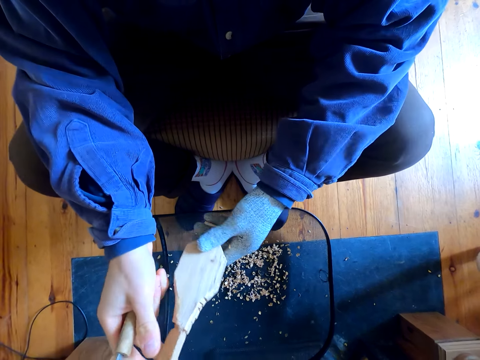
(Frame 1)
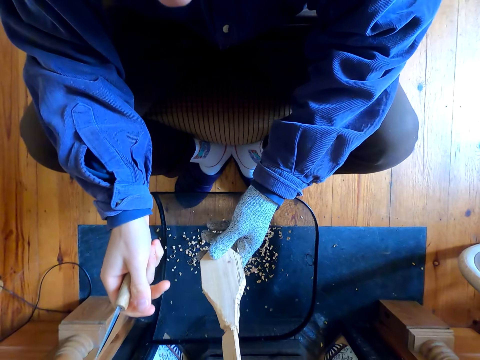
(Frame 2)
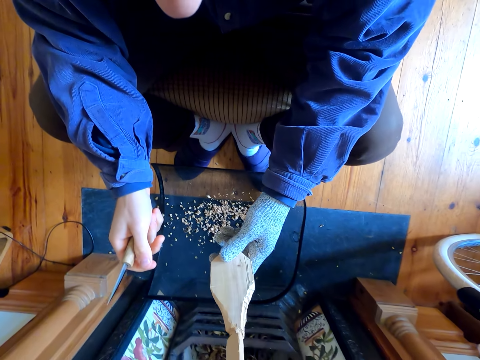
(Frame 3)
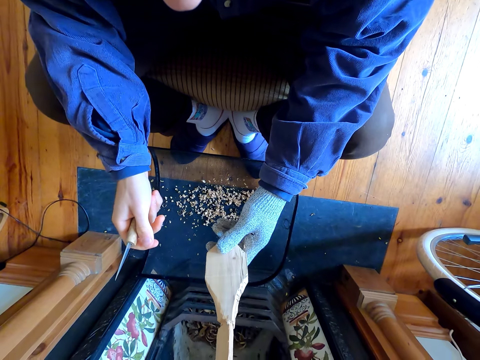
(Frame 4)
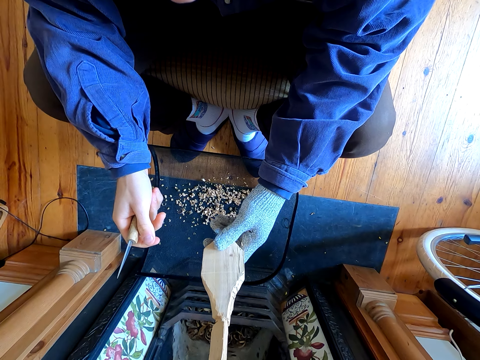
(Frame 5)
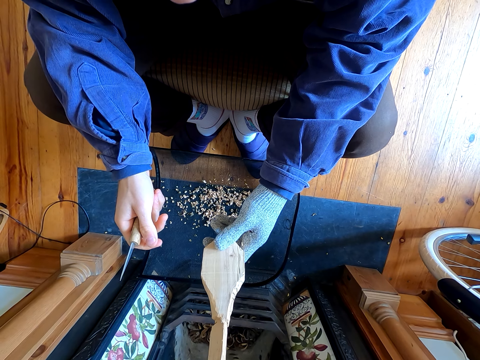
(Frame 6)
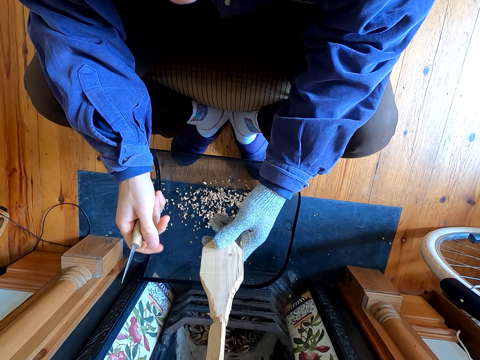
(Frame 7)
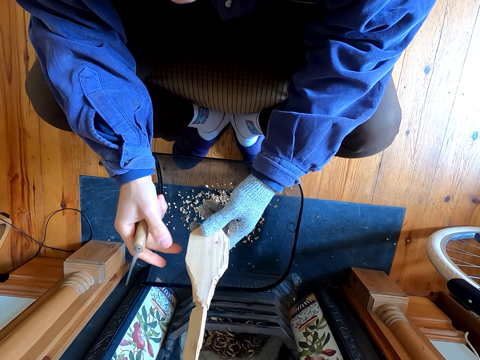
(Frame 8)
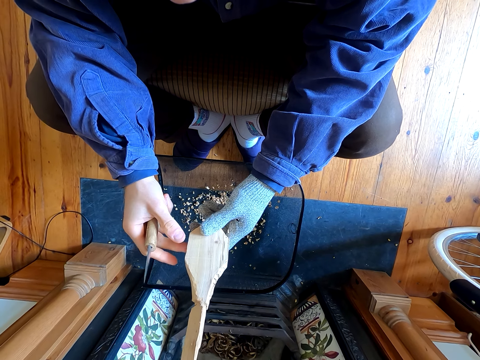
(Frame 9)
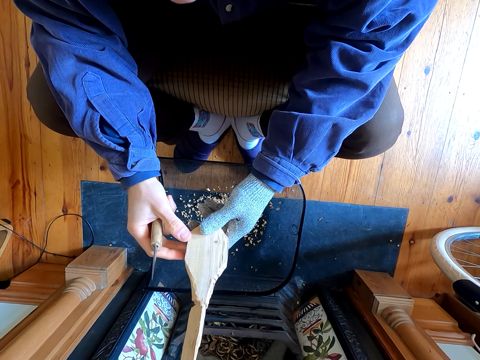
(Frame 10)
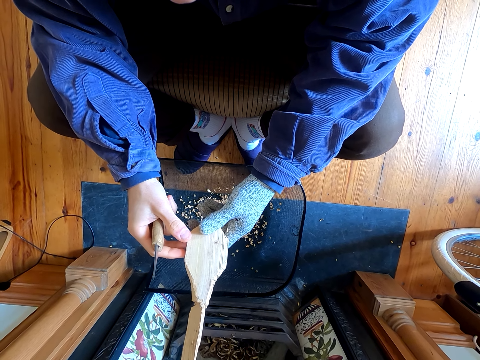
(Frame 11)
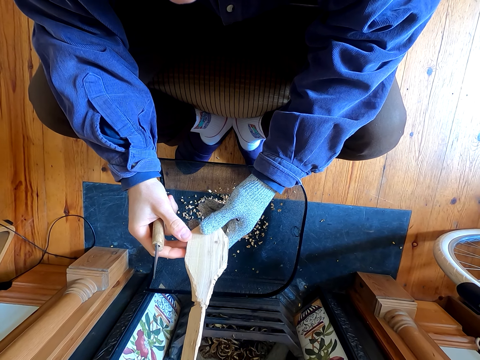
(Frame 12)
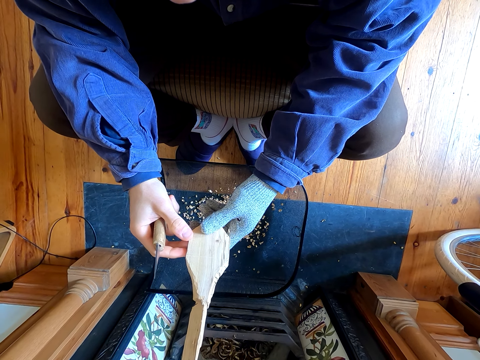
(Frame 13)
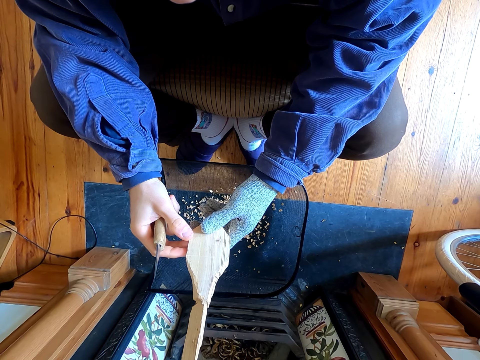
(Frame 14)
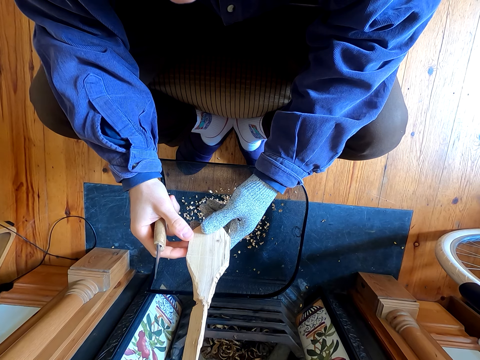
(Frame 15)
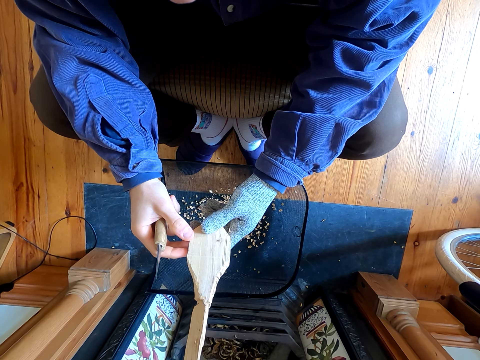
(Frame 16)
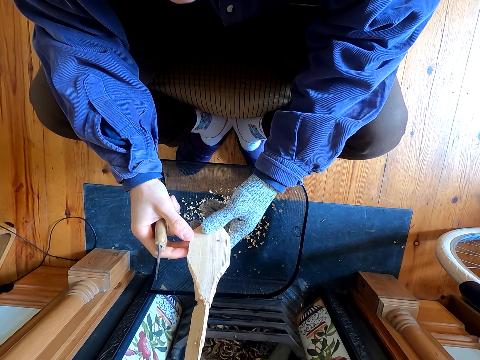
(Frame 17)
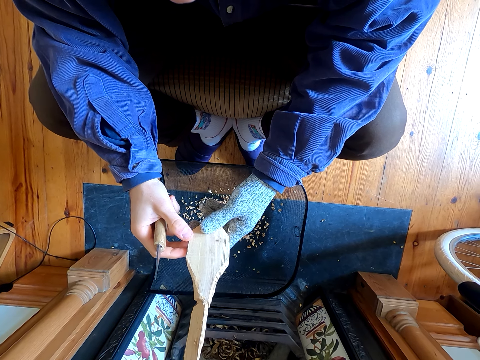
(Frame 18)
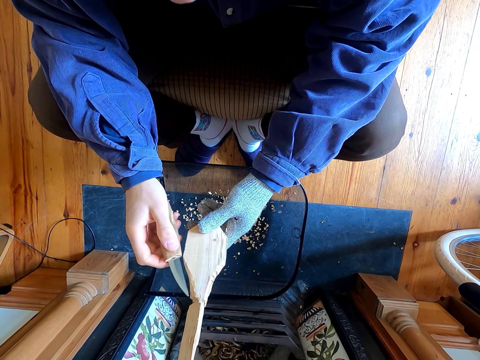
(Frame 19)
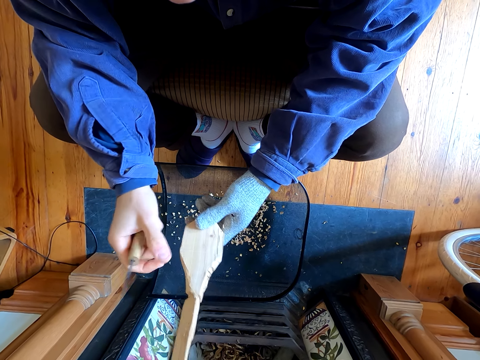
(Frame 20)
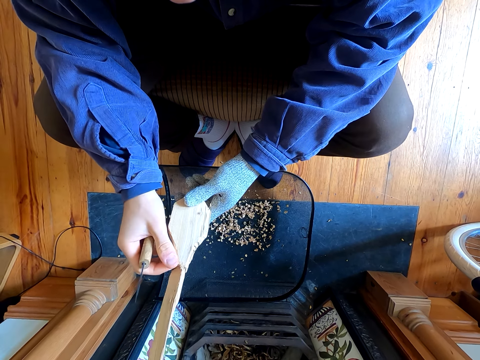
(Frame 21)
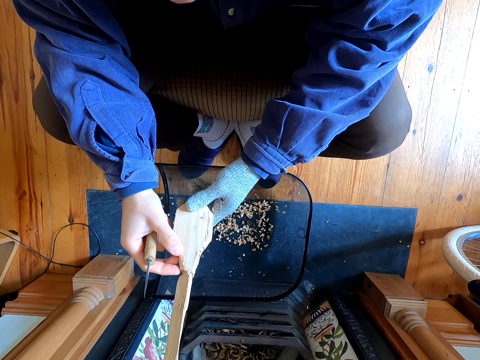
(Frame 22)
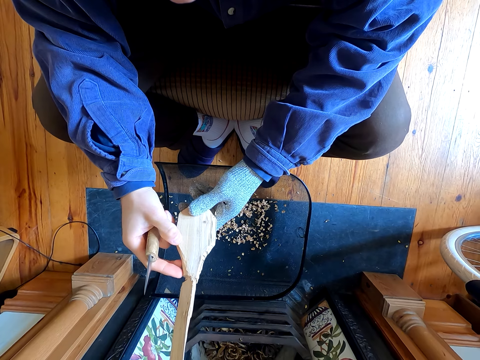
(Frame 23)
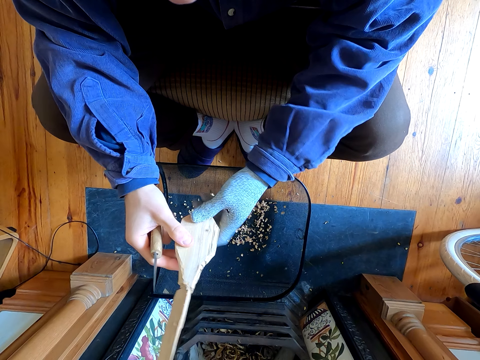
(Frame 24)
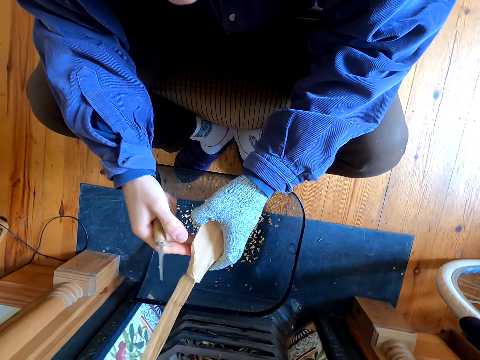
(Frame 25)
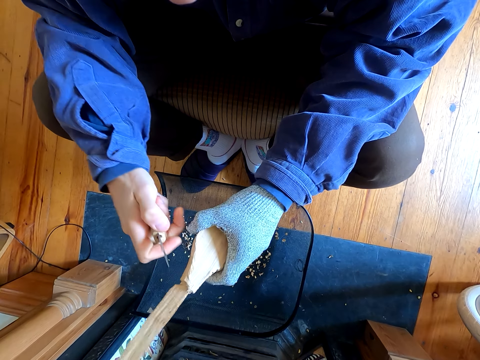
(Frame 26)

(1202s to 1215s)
The camera wearer touches the wood. They stare at the wood. They hold the wood with both hands. They feel the wood.

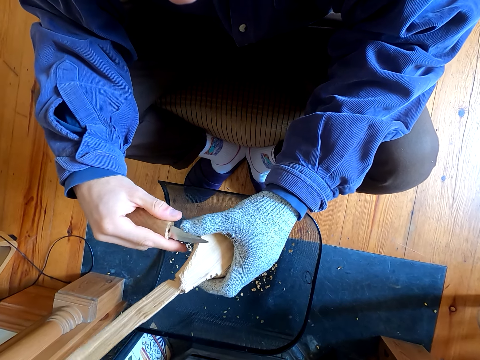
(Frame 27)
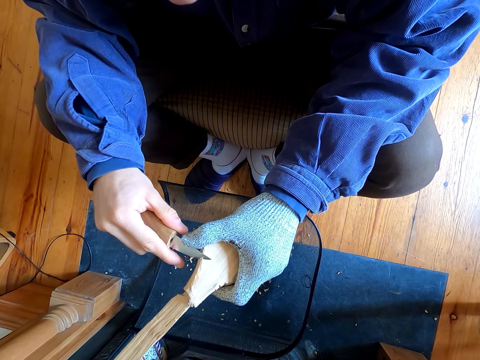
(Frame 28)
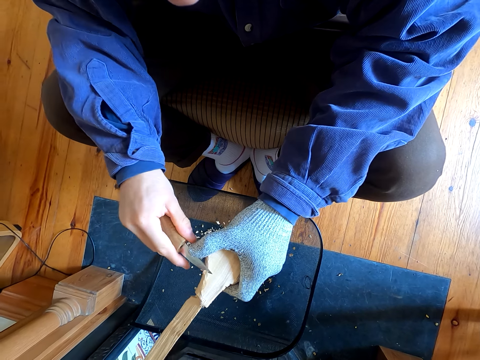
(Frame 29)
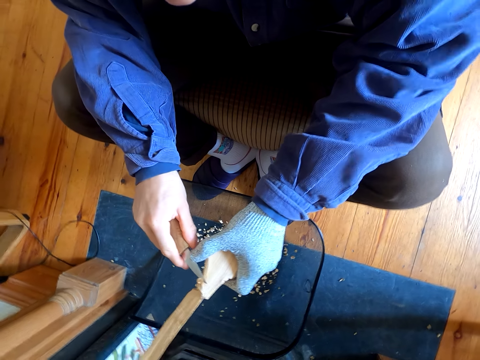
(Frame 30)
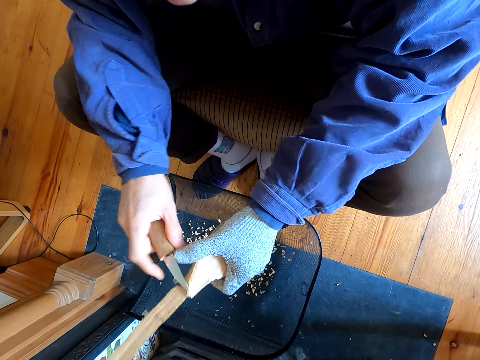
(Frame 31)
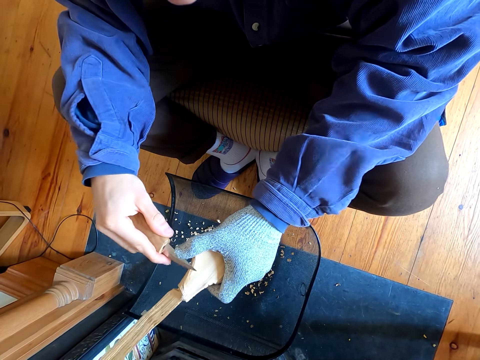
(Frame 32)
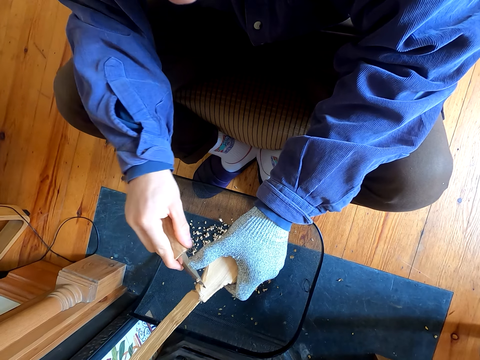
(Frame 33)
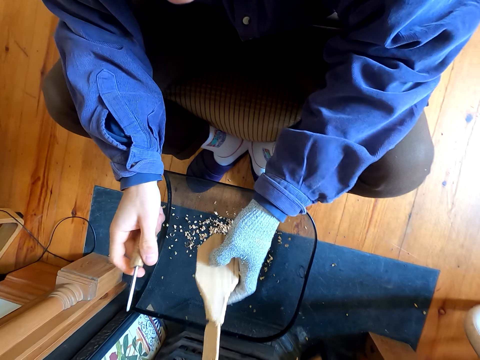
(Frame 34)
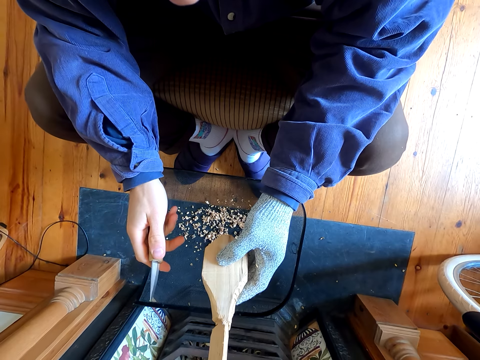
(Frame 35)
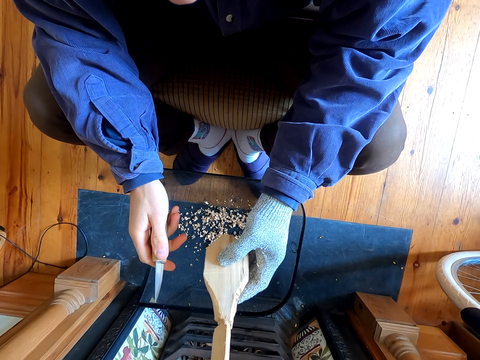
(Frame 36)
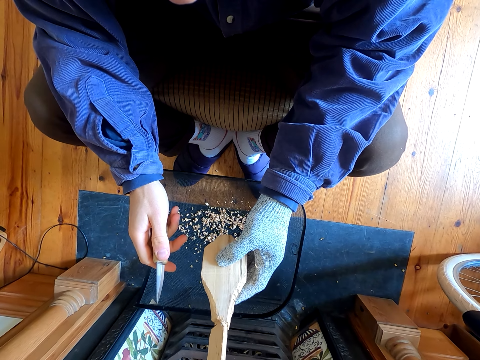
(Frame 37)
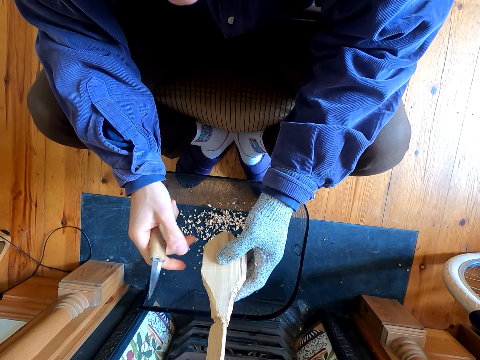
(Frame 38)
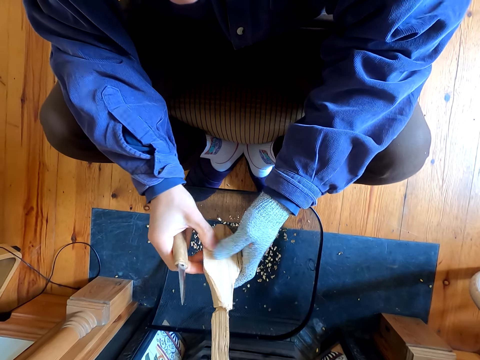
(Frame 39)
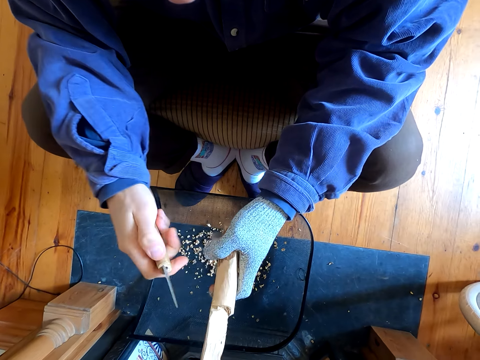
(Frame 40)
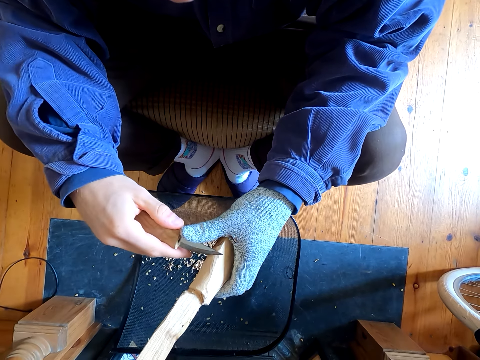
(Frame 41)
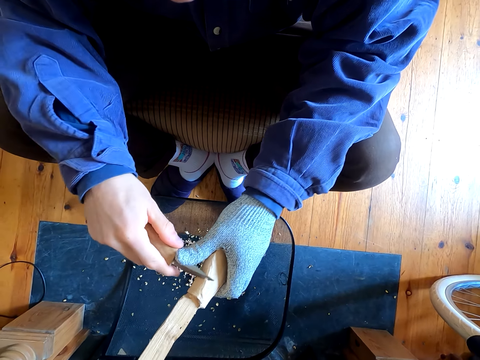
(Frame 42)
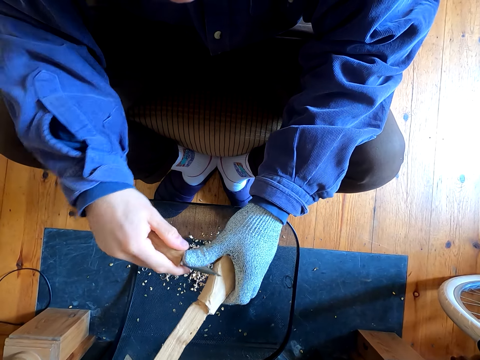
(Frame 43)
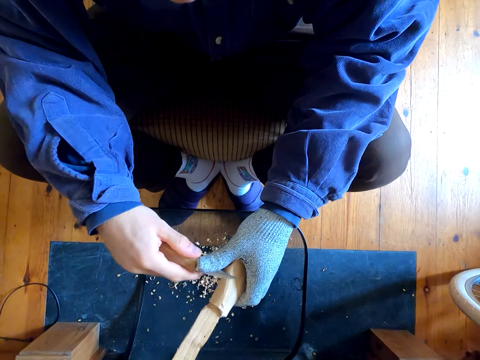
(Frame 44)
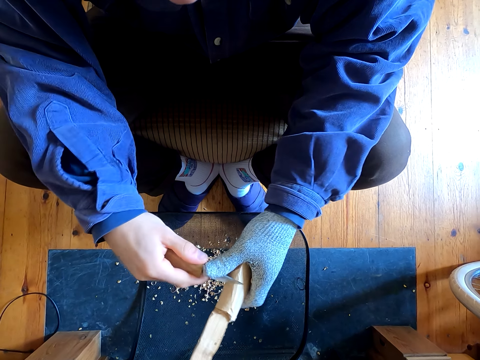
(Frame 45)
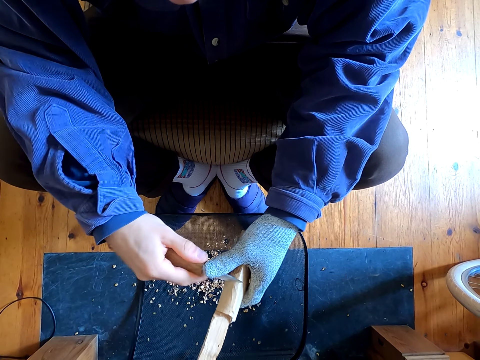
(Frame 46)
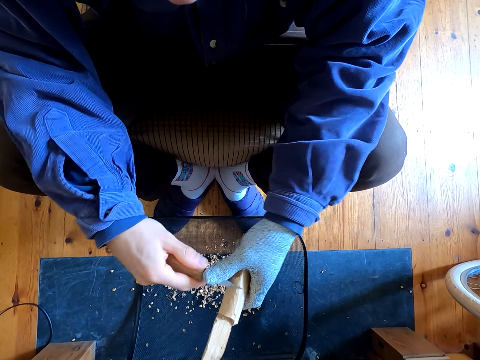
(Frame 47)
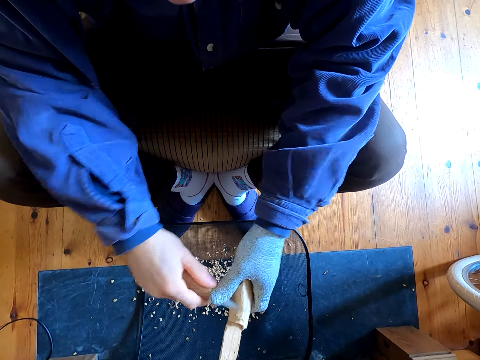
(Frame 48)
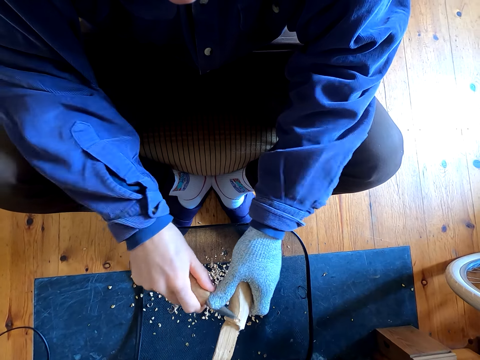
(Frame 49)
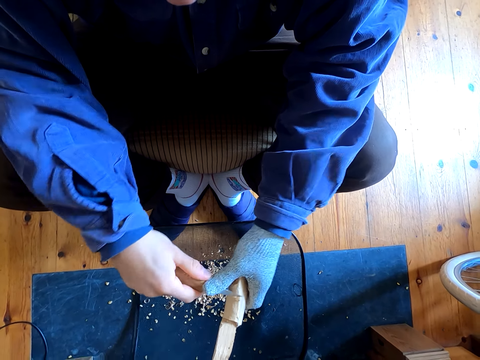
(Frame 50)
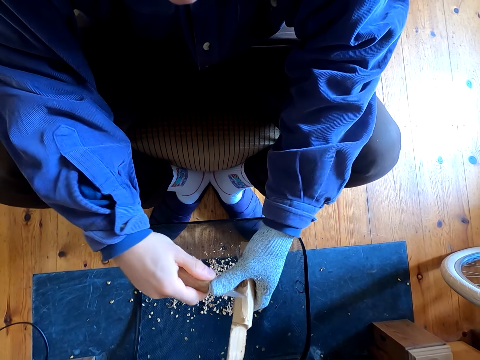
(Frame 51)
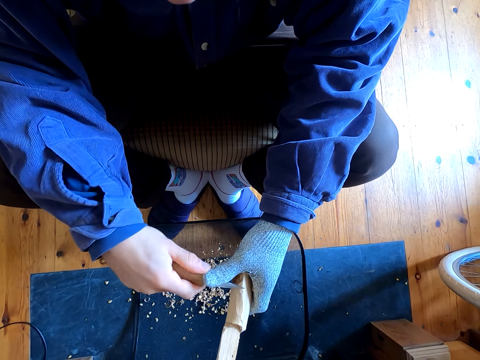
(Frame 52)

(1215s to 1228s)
The camera wearer removes the outer layer of the wood. They stare at the wood. They remove the outer layer of the wood.
